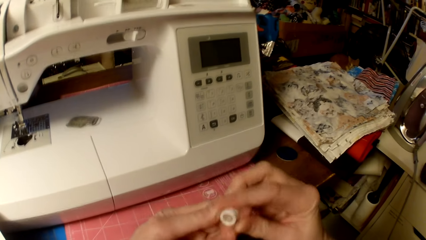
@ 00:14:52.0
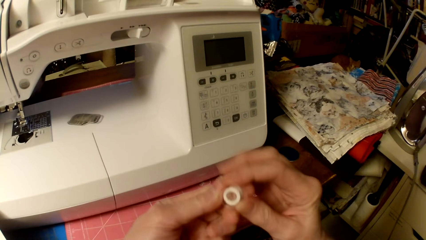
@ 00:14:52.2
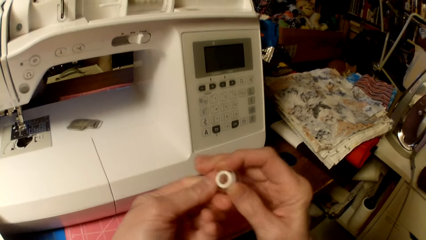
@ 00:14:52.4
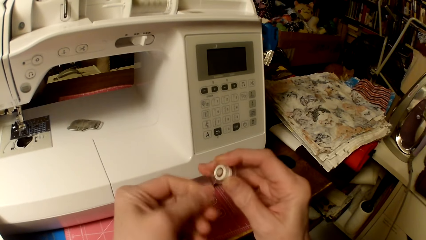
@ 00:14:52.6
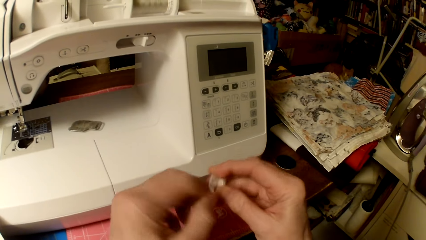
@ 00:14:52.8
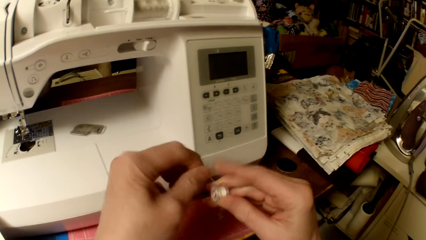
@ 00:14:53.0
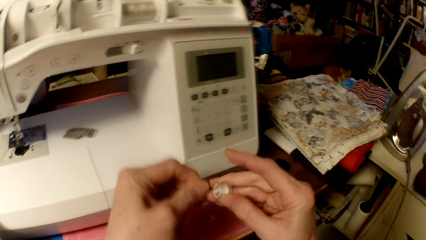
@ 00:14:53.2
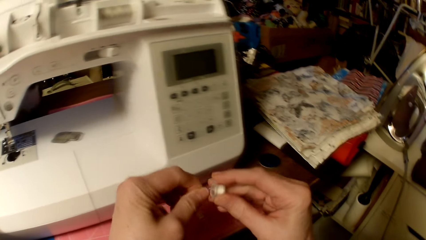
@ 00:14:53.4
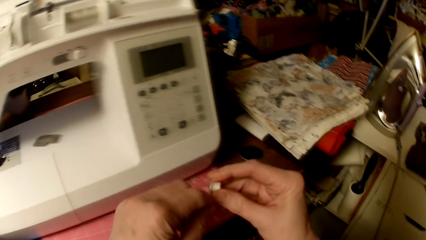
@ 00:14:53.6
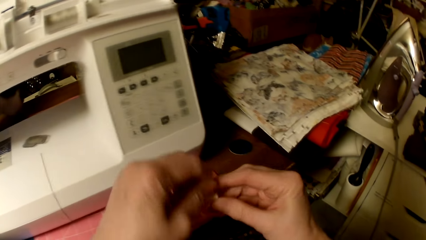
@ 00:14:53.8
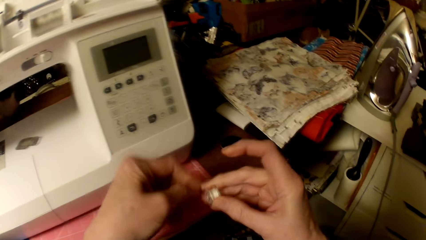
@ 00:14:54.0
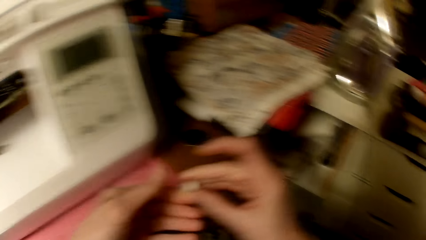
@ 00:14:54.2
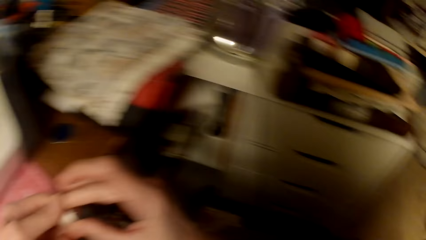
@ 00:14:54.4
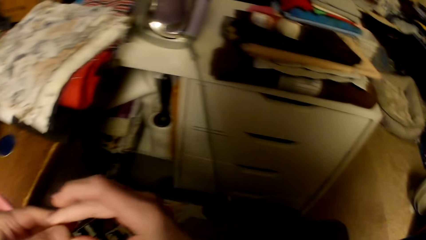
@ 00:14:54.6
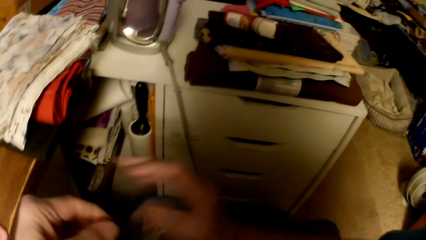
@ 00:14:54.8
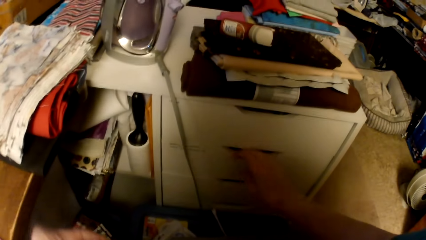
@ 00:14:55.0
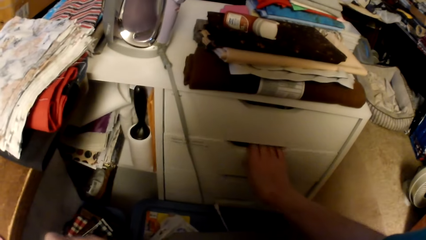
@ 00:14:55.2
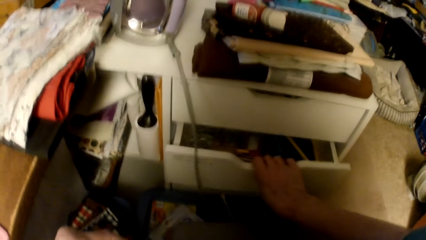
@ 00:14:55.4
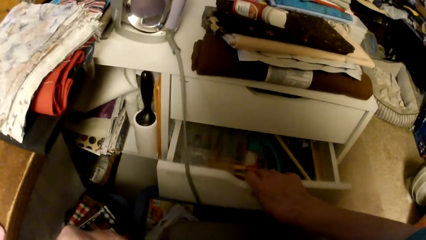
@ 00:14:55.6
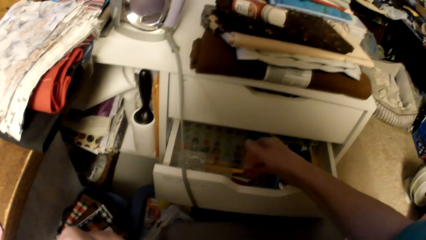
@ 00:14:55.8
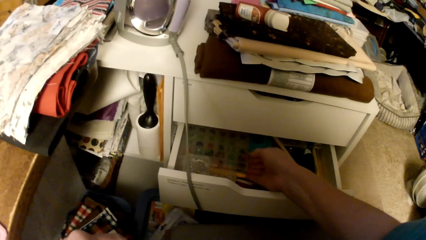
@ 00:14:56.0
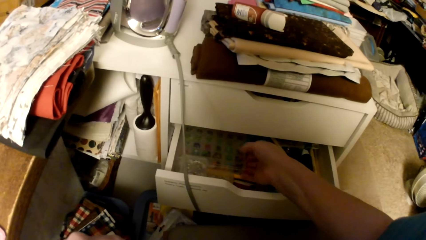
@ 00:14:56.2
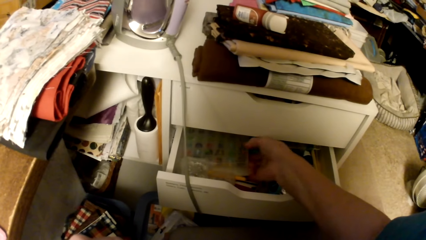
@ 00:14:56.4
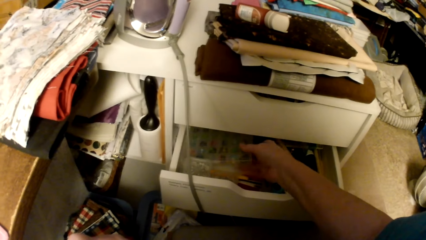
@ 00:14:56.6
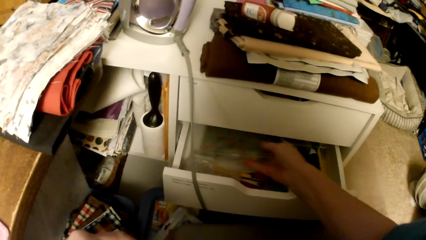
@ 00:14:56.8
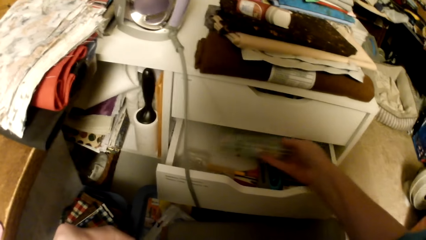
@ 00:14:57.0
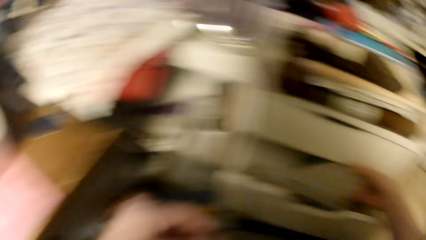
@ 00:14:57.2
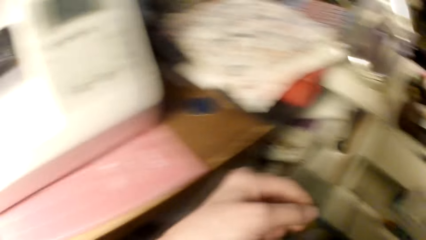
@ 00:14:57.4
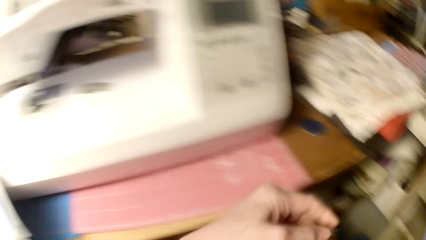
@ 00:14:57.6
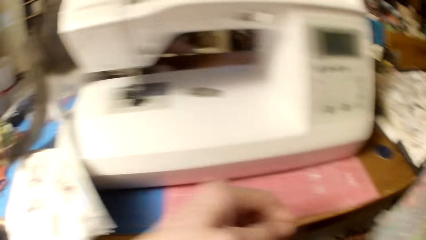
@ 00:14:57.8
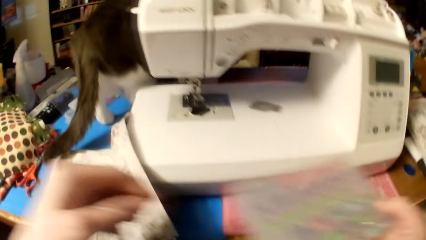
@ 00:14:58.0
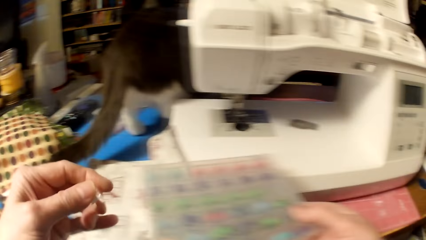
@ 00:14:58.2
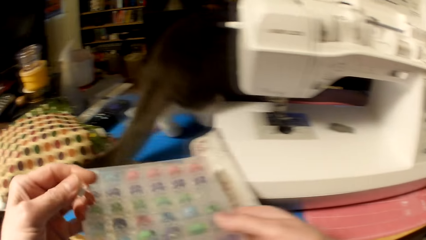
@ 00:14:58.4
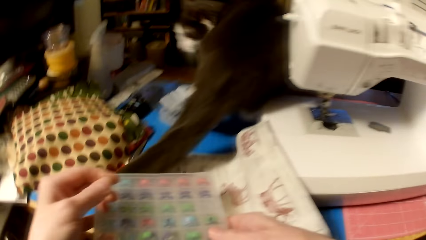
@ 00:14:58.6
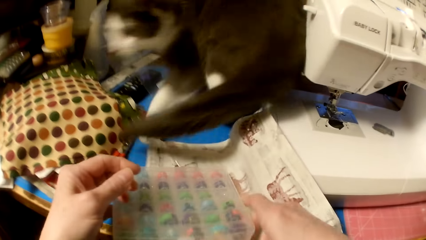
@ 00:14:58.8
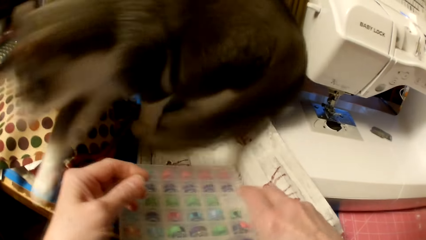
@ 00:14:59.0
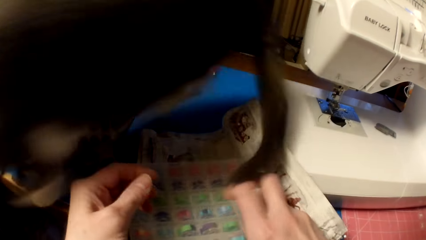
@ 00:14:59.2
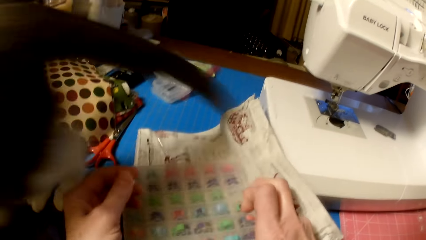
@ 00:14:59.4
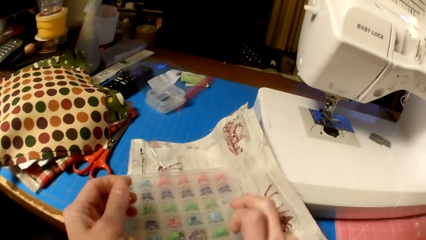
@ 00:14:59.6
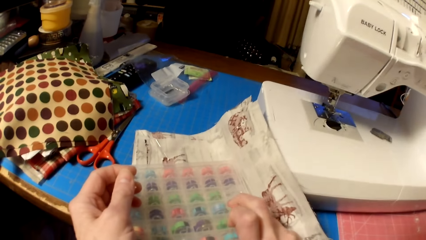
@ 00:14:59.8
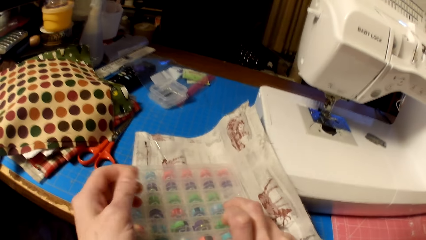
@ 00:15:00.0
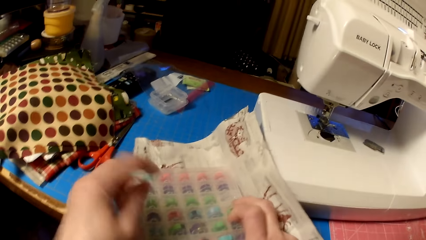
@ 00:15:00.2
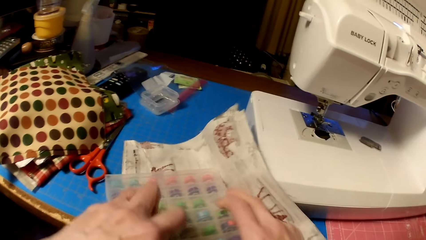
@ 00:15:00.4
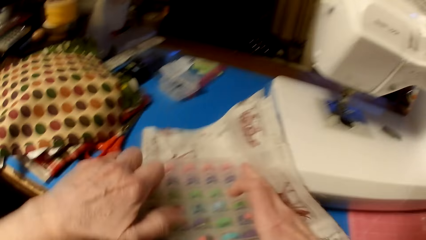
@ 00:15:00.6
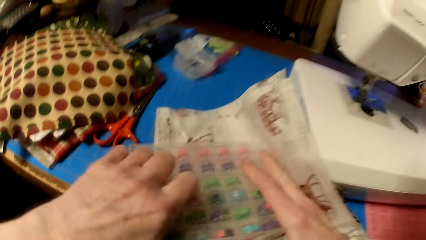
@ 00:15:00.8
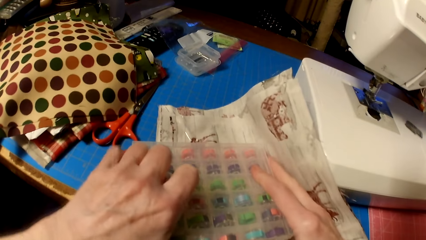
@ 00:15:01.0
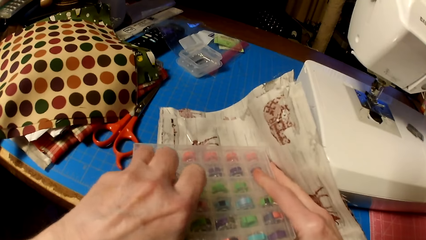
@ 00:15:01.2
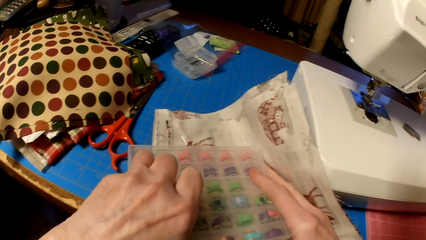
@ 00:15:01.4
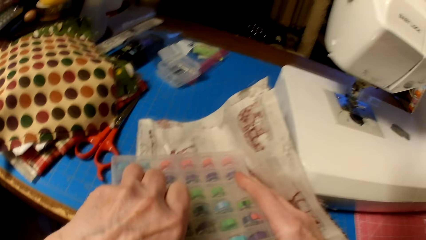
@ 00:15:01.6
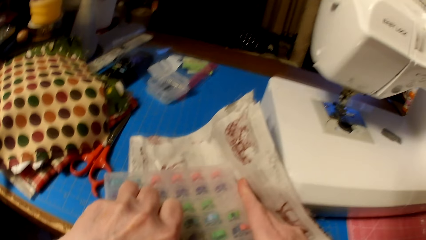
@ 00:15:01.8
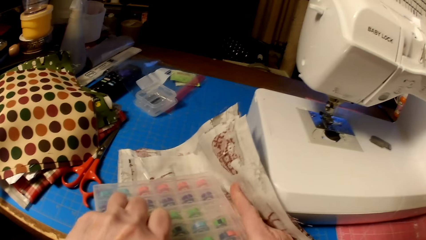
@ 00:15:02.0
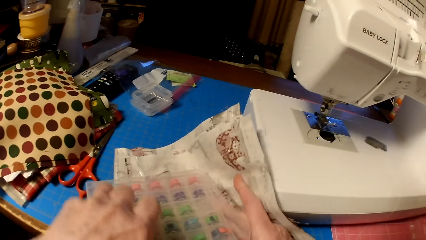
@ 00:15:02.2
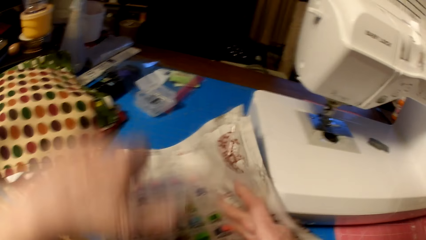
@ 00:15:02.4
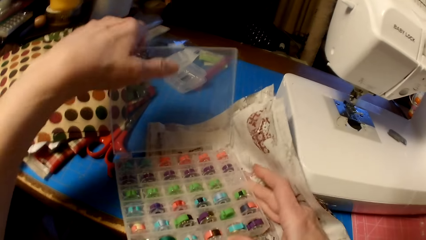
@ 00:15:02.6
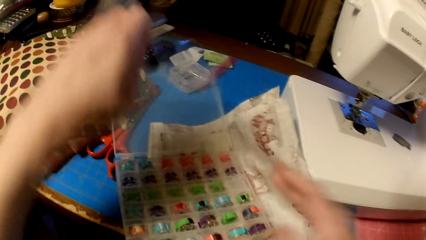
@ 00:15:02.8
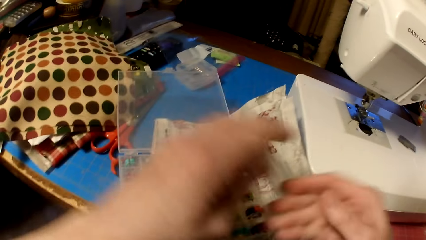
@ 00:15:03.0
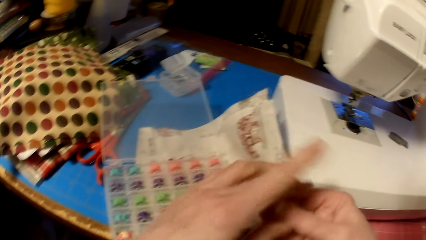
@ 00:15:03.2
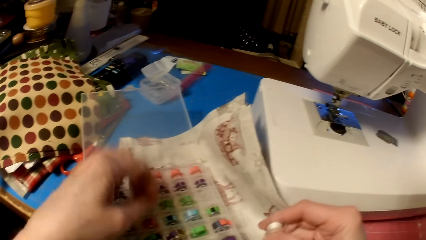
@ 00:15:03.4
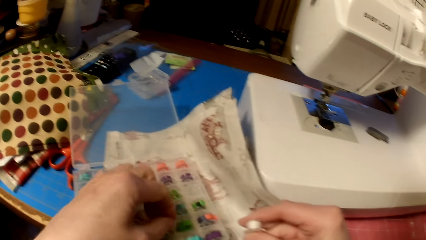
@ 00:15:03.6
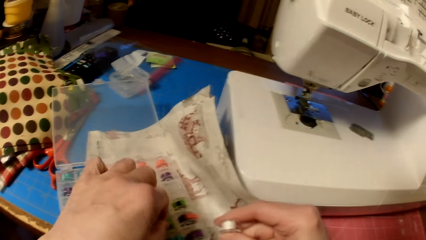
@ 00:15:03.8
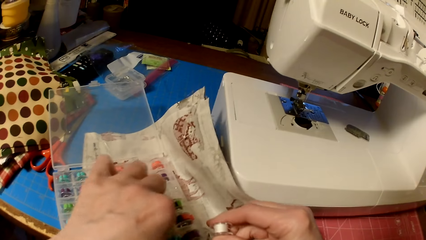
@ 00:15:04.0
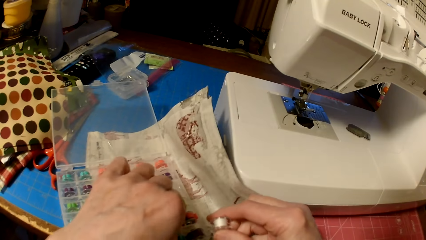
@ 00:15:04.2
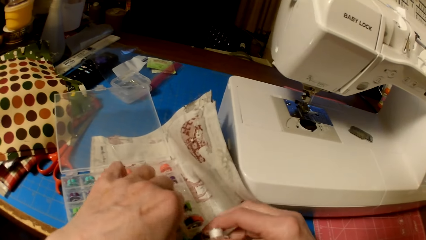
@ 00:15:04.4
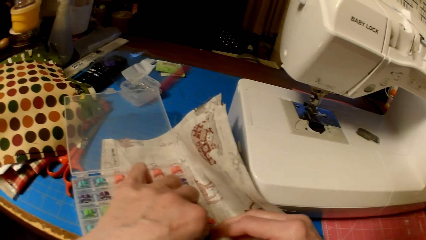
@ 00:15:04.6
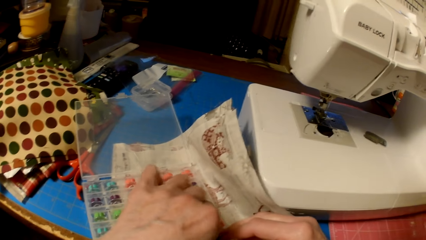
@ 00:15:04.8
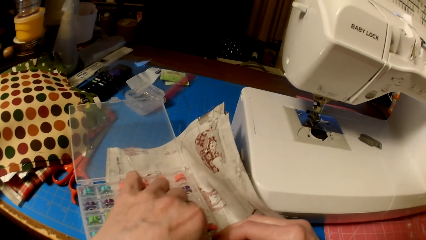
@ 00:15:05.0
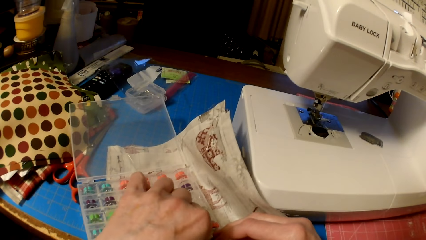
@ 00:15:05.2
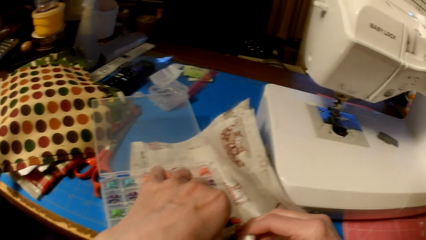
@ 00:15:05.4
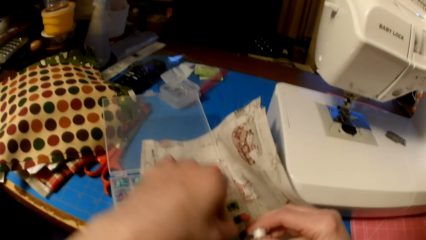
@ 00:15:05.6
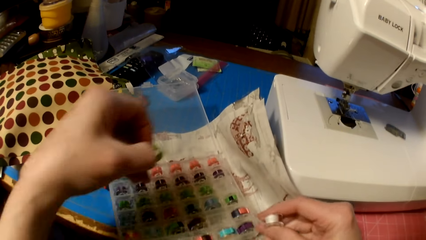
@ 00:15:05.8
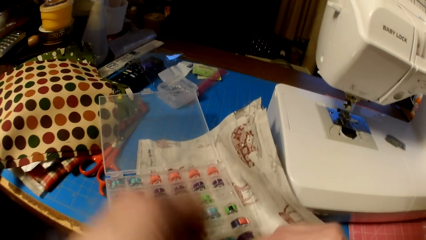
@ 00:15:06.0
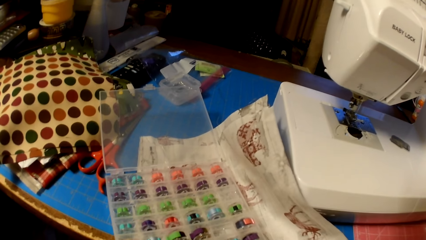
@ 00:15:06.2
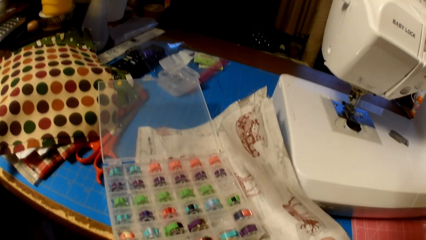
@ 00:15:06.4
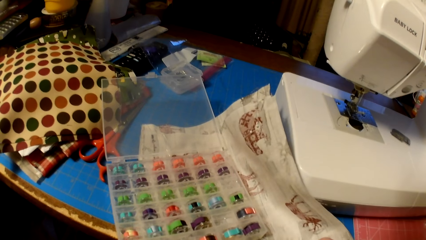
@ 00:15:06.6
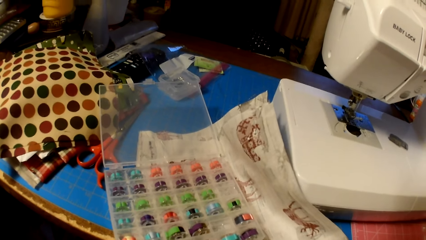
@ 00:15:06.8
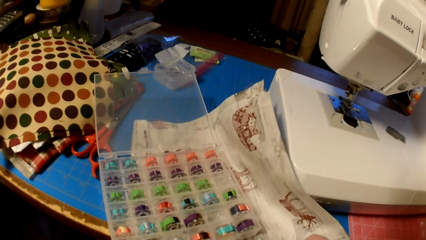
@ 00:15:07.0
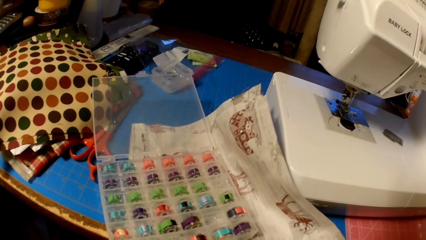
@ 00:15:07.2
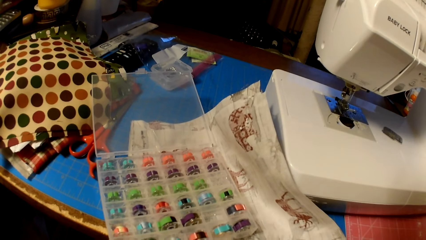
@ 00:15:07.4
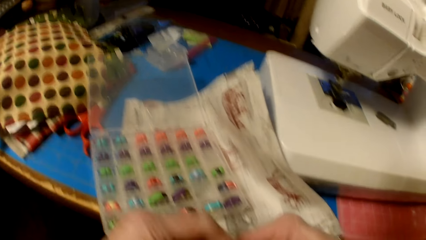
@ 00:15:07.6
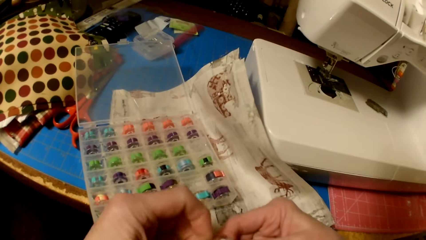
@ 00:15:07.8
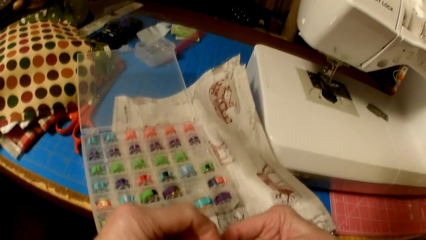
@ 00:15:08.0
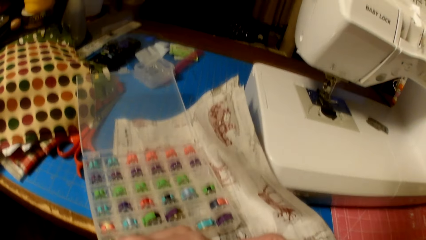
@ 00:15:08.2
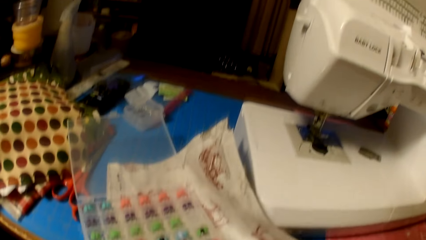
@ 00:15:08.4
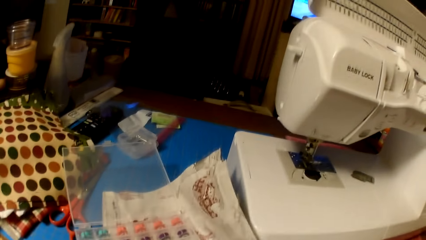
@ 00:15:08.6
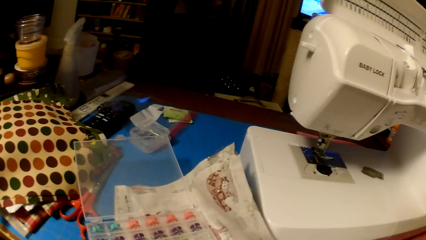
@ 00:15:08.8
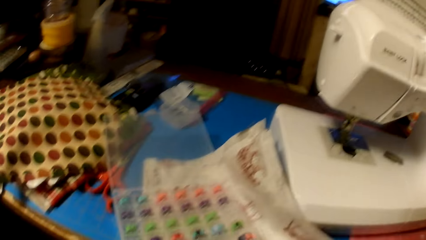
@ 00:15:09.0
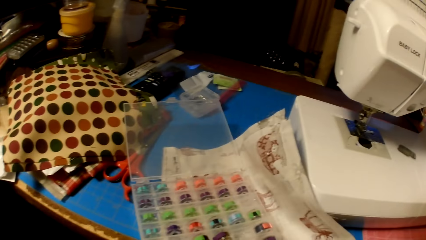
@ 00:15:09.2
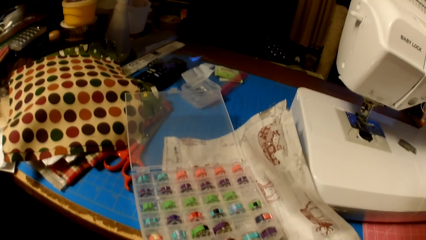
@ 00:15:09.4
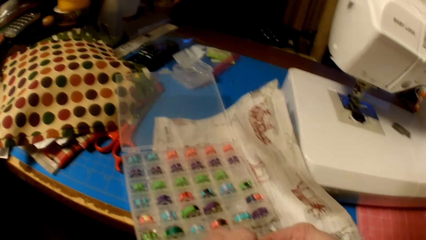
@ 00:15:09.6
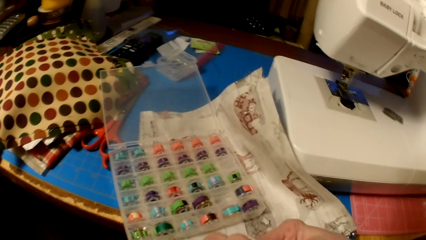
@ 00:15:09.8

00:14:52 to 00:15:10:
The camera wearer folds the sewing thread on the bobbin. They pull a drawer. They pick a bobbin container or bobbin pack. They put the bobbin container on the table. They open the bobbin container. They put a bobbin in the pack. They pick another bobbin from the pack. They rotate the bobbin.
